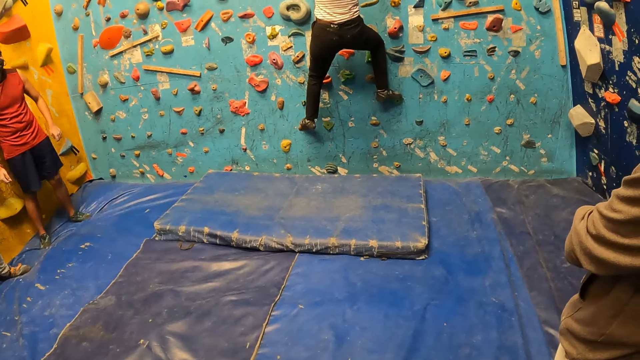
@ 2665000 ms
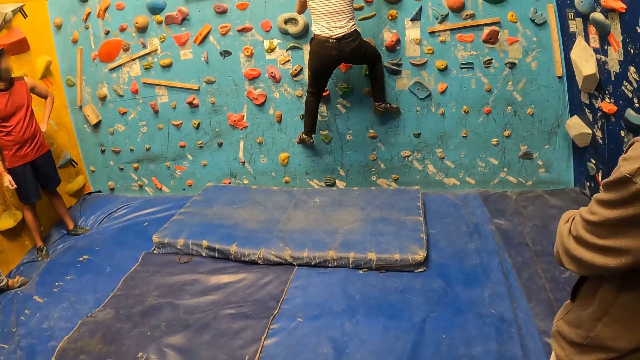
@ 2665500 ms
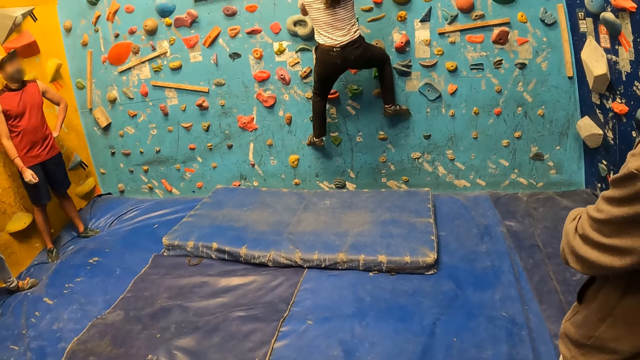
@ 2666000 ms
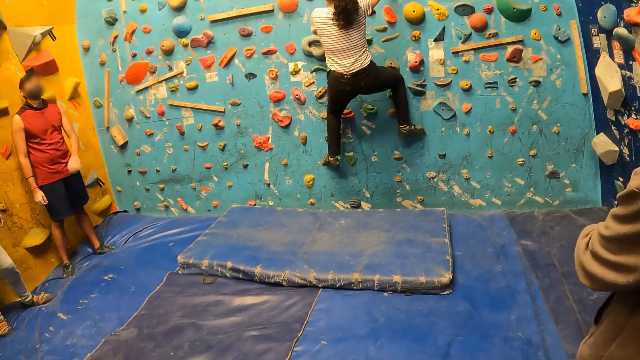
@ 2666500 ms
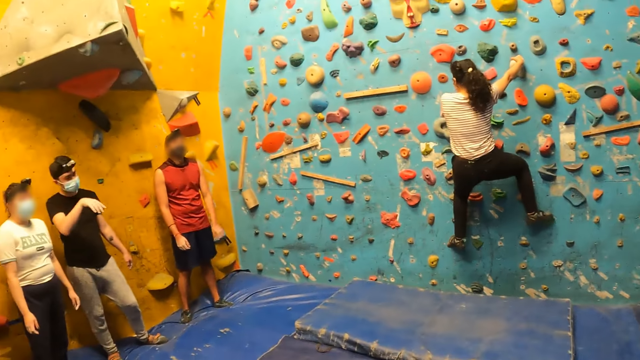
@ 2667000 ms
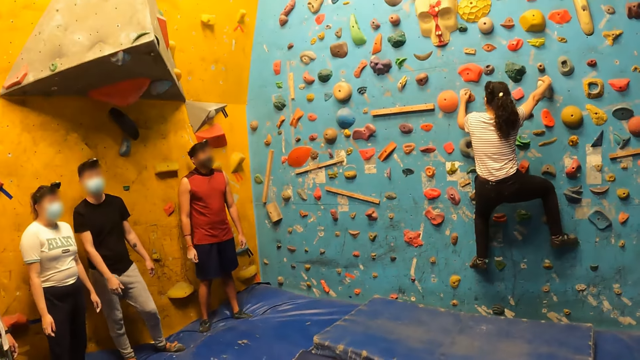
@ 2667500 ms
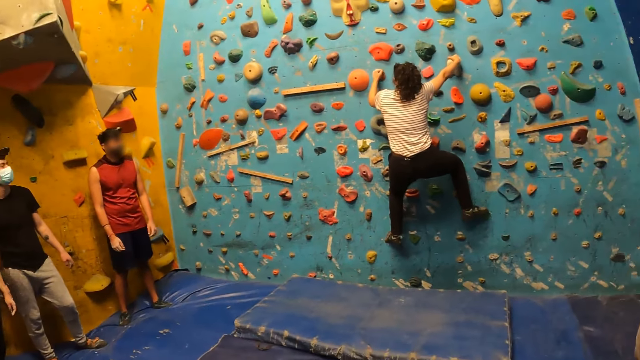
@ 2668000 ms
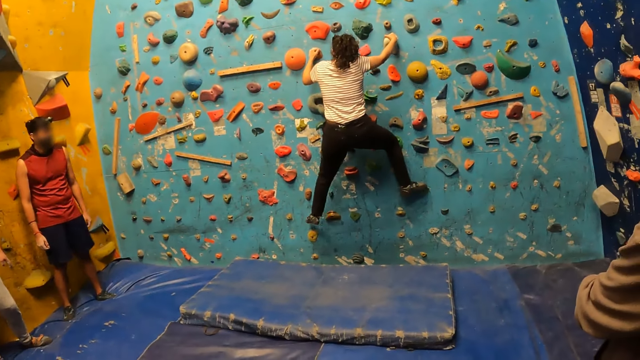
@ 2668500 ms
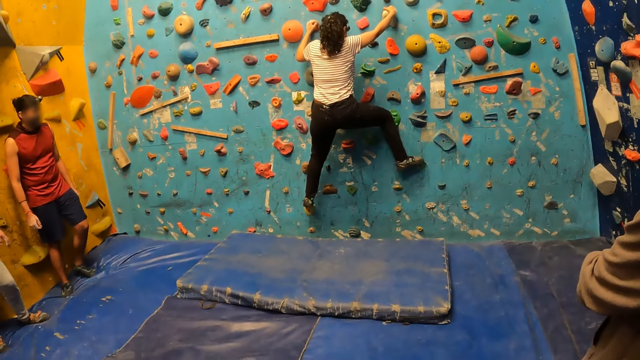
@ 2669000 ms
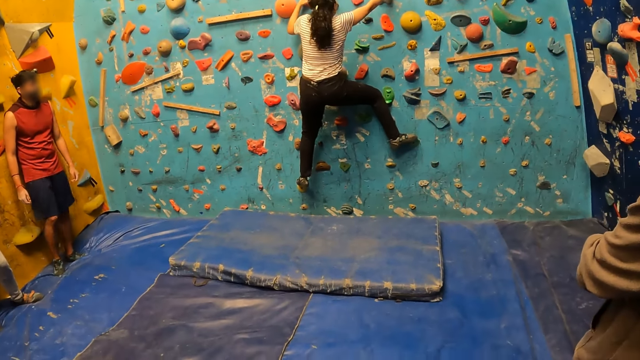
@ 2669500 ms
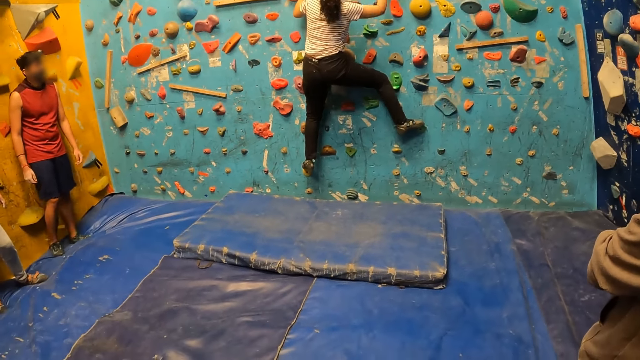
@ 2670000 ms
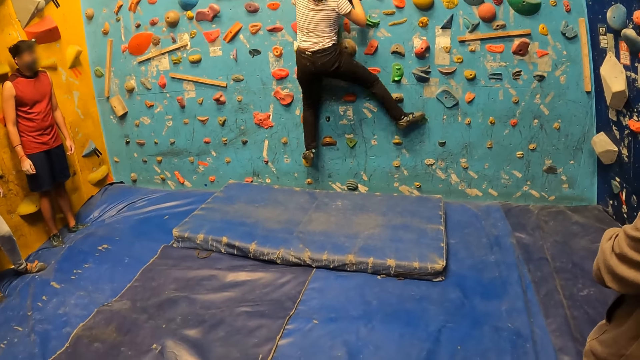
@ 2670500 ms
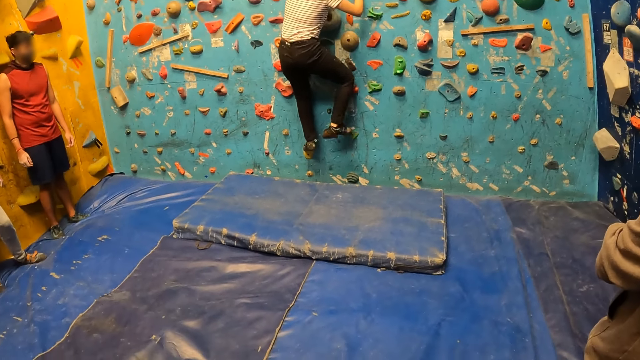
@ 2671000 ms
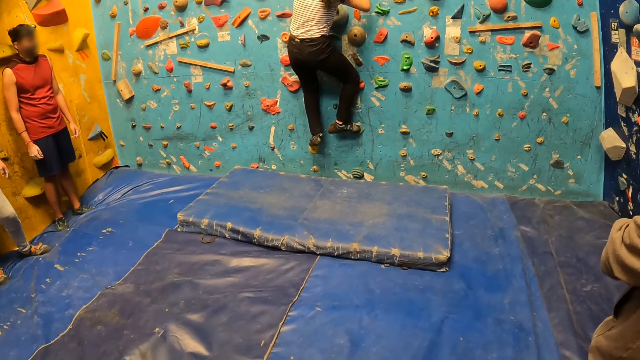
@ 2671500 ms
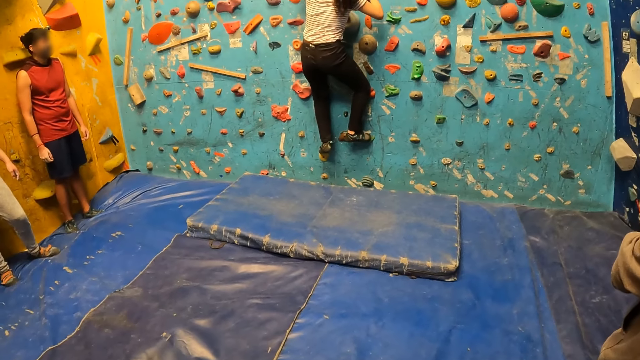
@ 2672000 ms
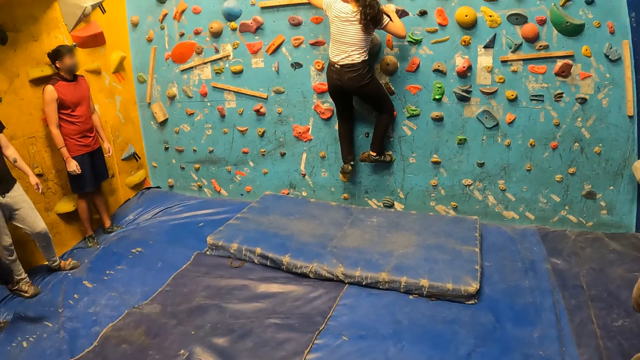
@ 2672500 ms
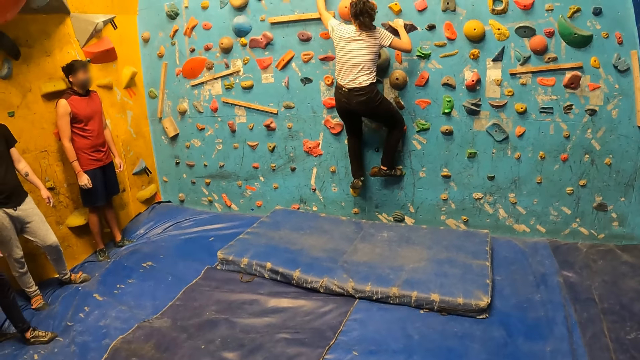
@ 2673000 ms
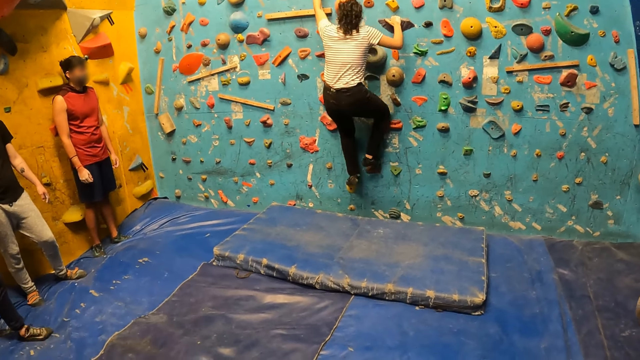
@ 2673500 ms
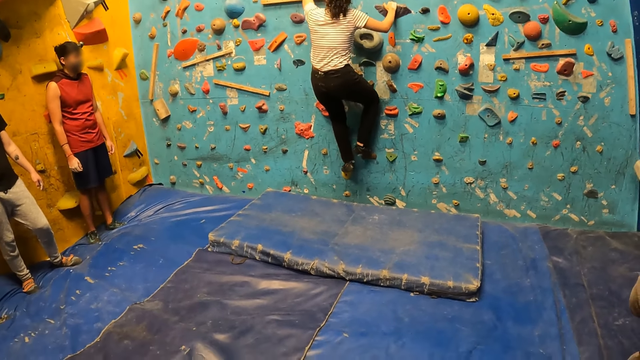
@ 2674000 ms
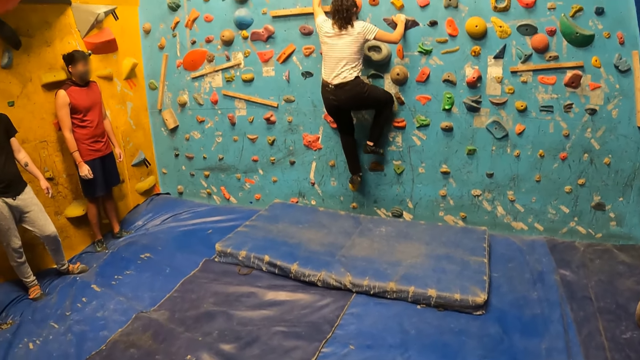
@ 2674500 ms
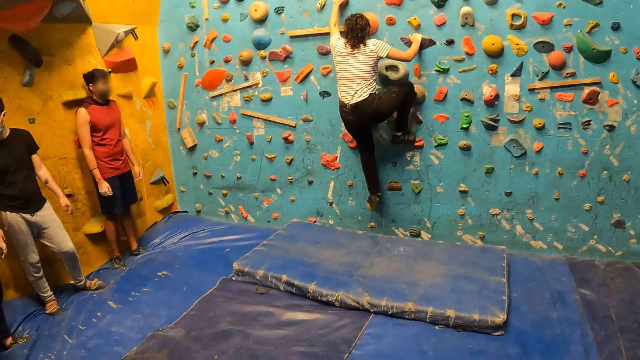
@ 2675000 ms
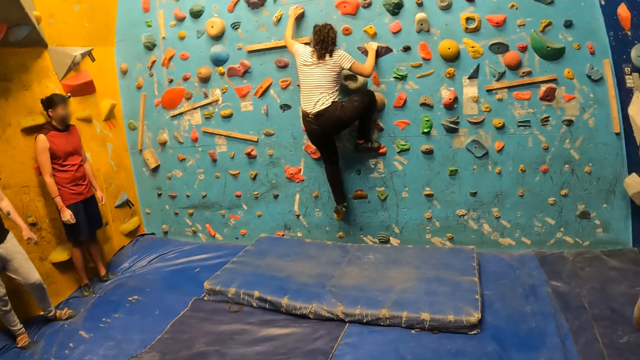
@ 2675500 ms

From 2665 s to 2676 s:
A man moves backwards.

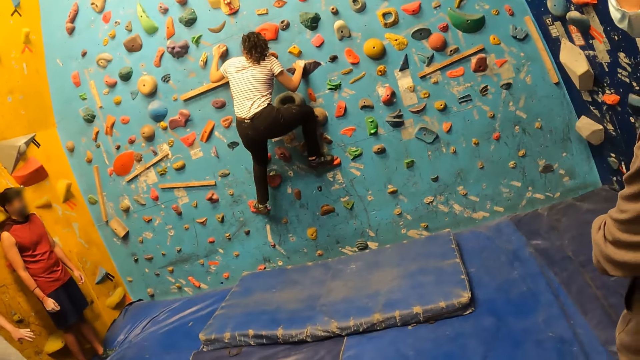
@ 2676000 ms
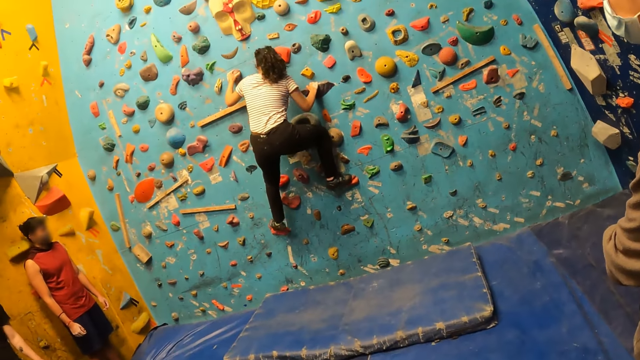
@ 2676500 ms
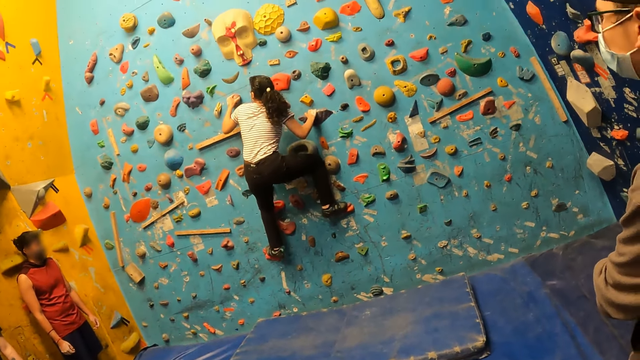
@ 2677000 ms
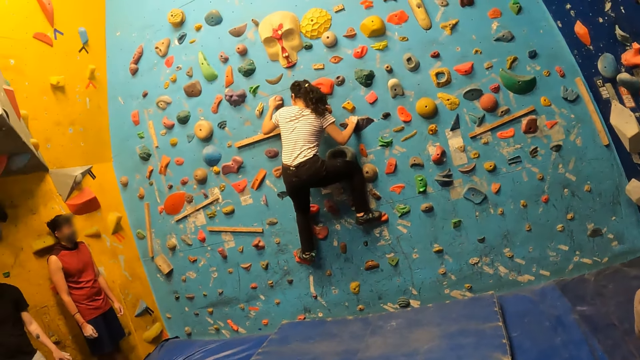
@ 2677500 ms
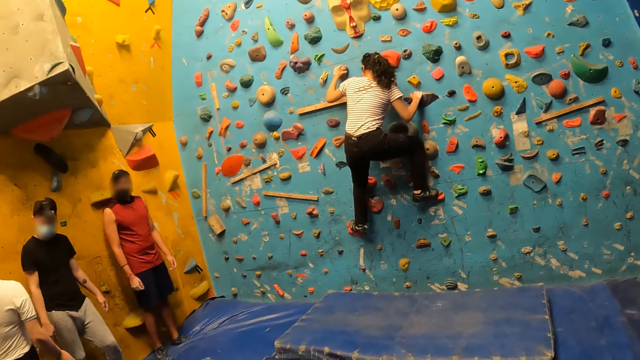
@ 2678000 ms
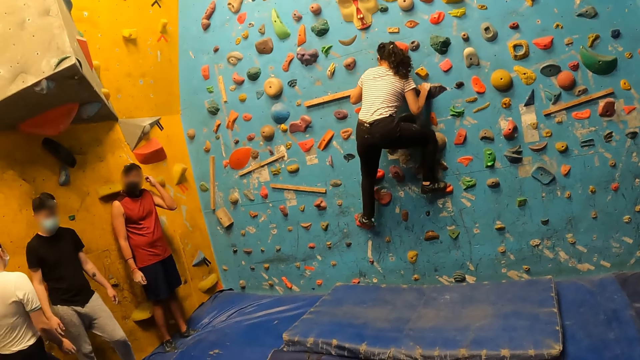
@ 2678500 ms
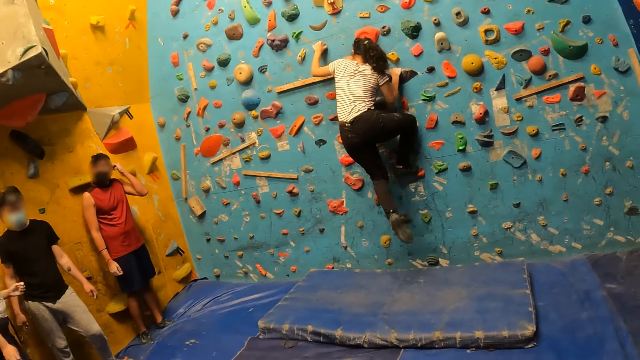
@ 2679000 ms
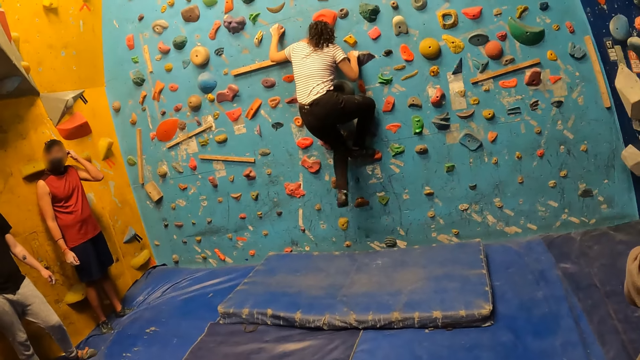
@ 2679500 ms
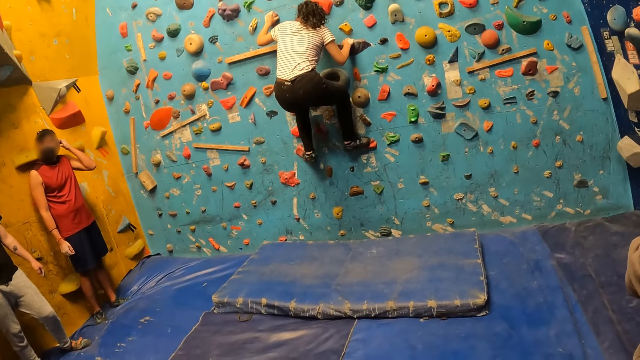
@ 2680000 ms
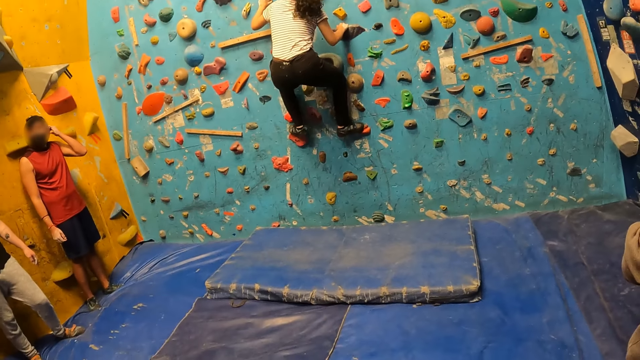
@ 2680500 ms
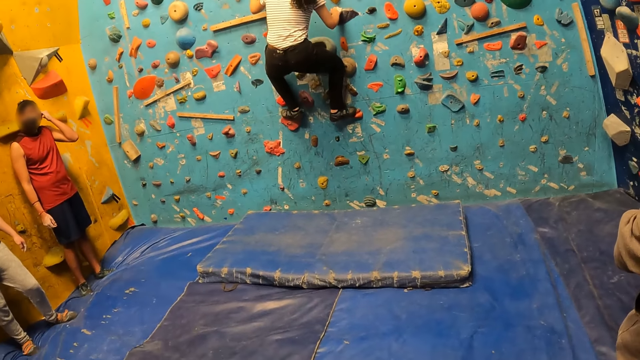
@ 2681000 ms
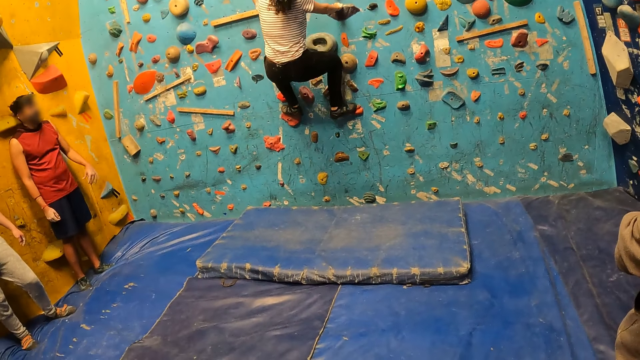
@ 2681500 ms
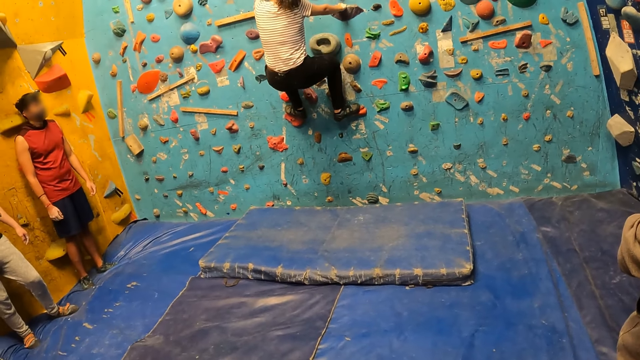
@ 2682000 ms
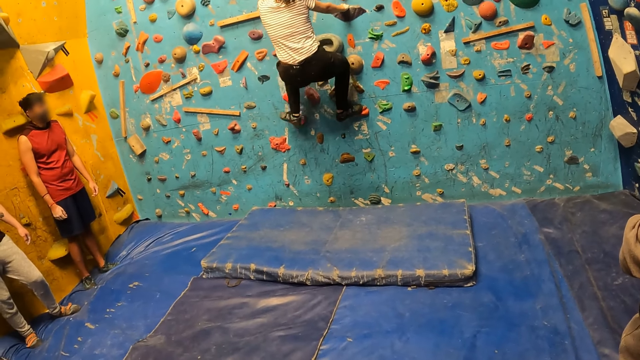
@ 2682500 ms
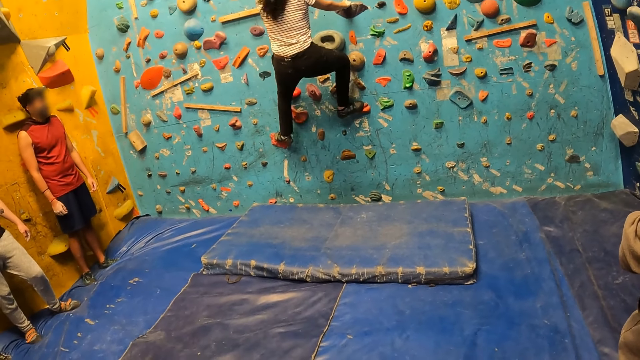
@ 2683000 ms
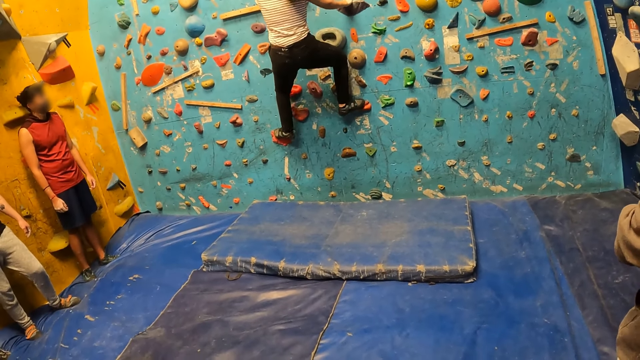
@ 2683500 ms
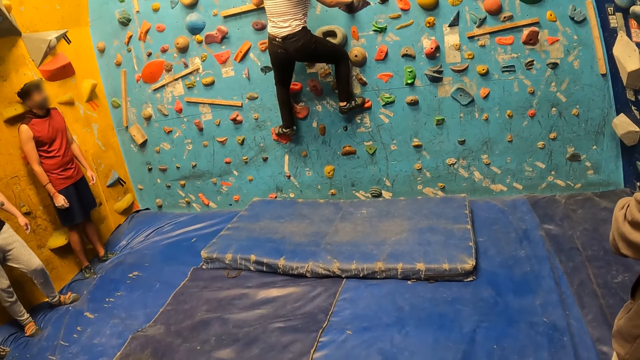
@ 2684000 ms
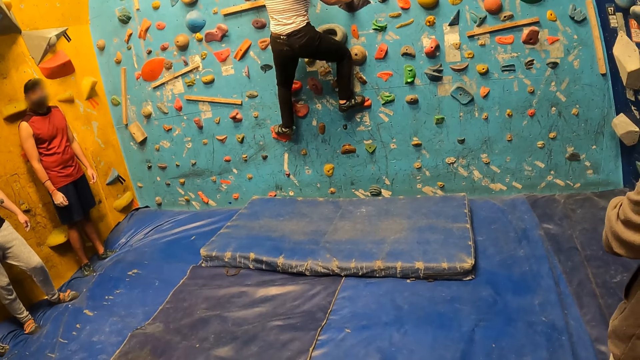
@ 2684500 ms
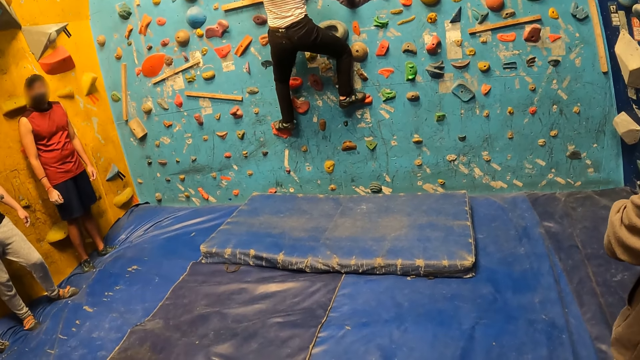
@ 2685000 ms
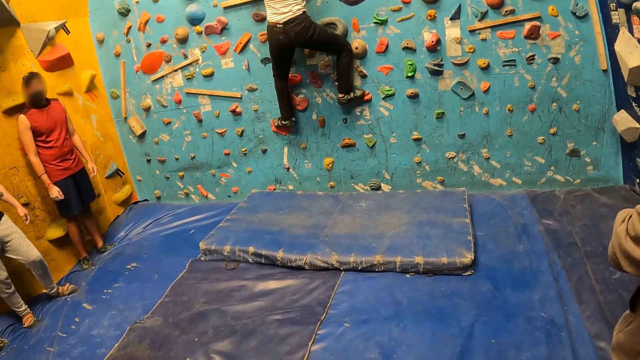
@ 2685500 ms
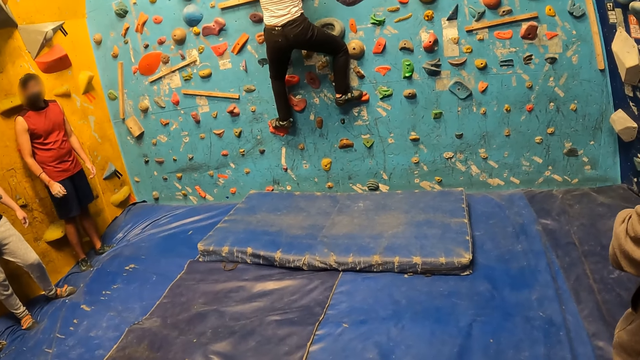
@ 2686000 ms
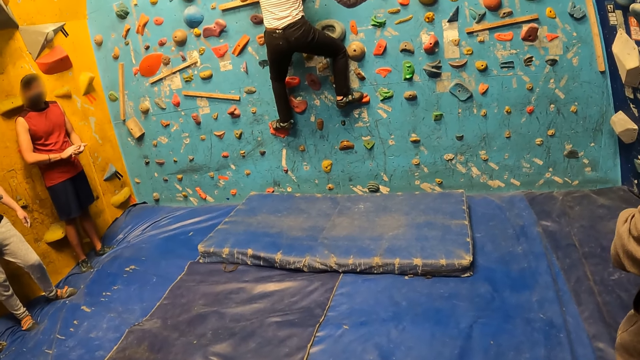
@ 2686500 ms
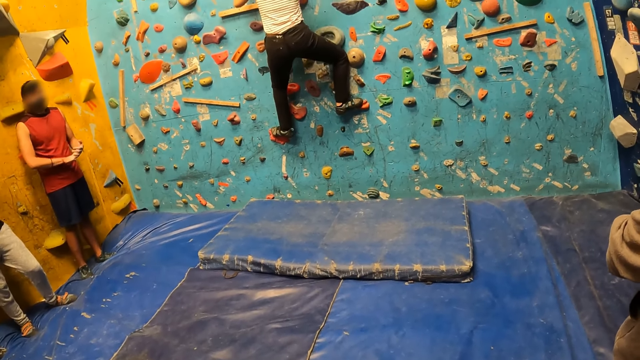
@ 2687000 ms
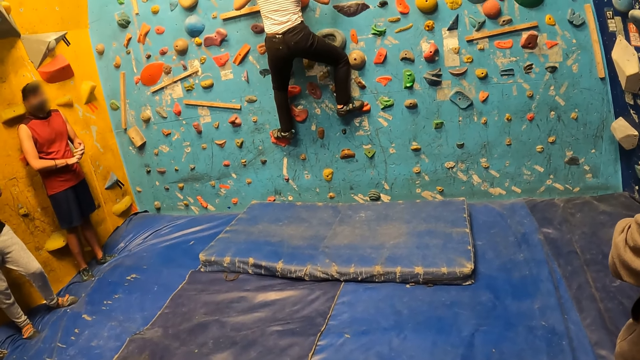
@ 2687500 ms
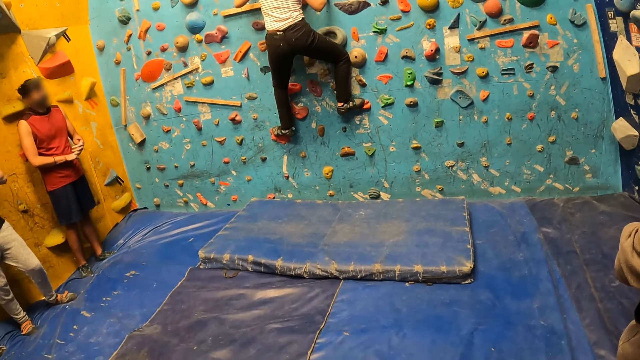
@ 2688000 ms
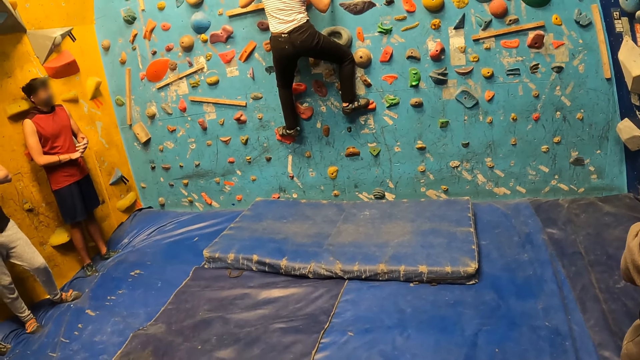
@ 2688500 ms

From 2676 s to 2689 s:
A man adjusts the mask and puts the hands together.
